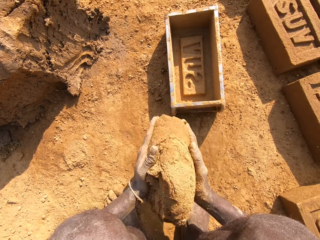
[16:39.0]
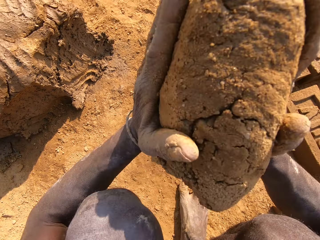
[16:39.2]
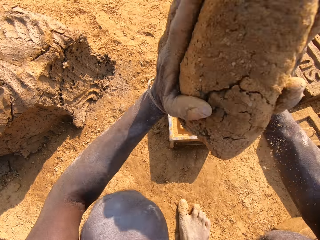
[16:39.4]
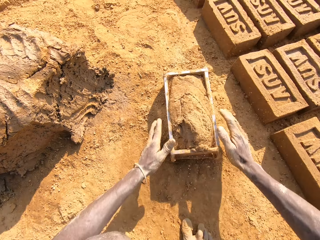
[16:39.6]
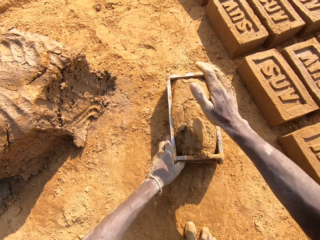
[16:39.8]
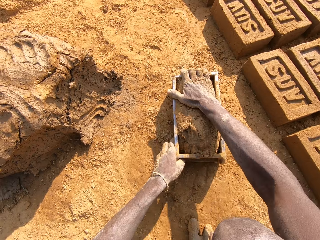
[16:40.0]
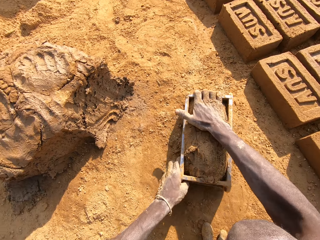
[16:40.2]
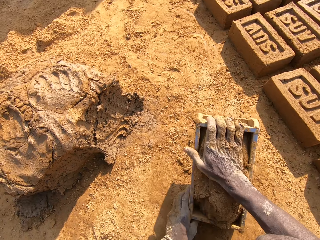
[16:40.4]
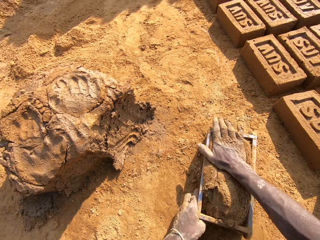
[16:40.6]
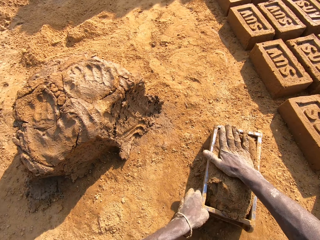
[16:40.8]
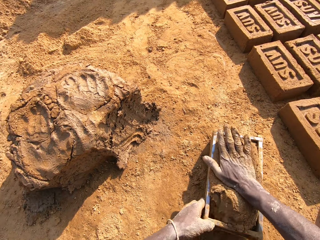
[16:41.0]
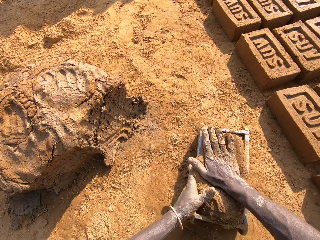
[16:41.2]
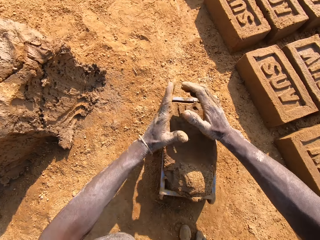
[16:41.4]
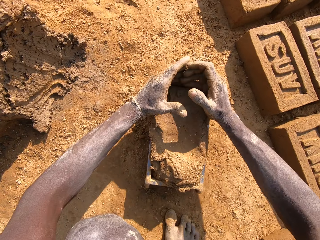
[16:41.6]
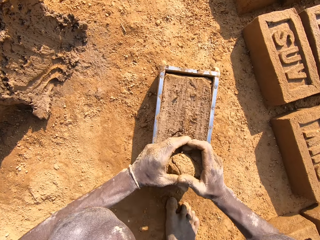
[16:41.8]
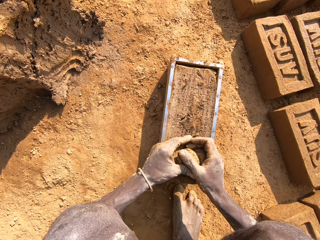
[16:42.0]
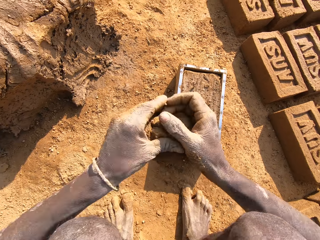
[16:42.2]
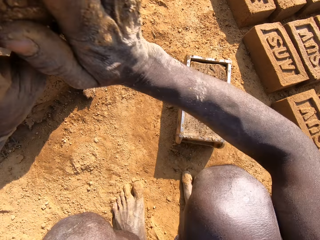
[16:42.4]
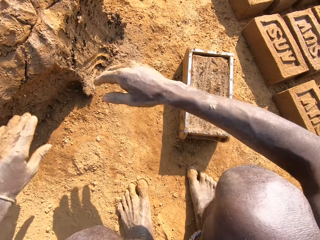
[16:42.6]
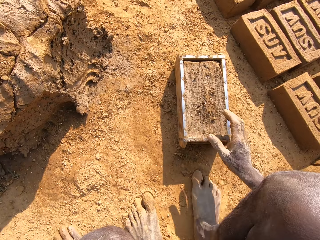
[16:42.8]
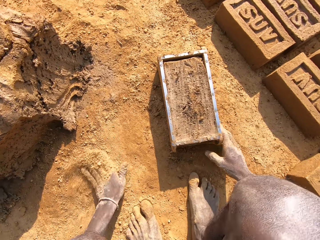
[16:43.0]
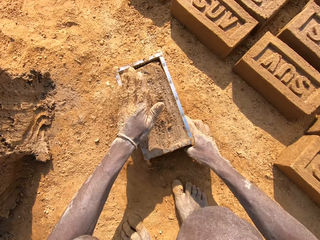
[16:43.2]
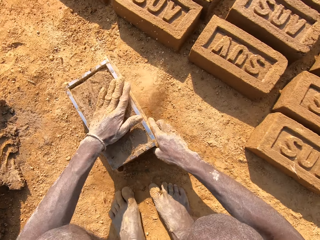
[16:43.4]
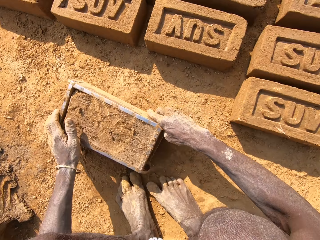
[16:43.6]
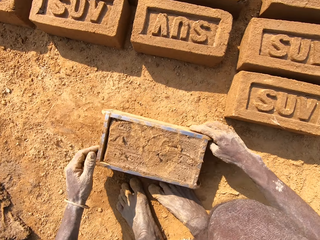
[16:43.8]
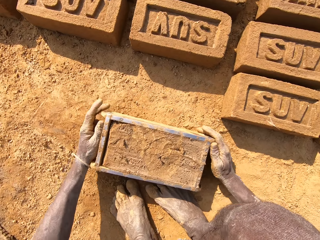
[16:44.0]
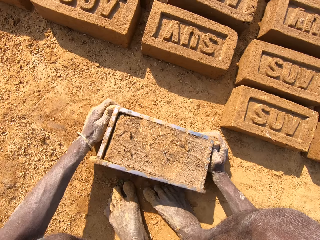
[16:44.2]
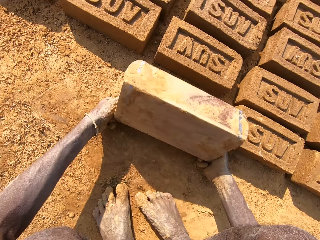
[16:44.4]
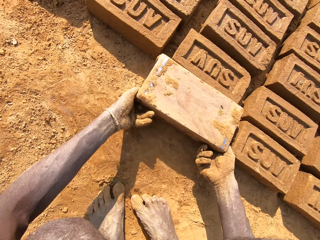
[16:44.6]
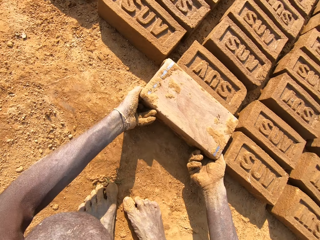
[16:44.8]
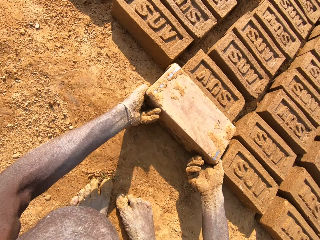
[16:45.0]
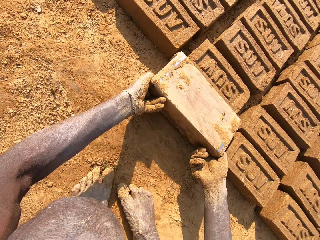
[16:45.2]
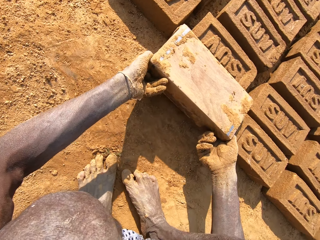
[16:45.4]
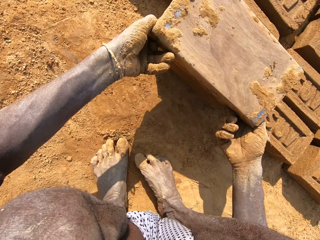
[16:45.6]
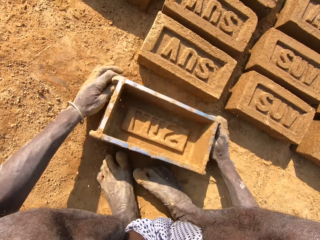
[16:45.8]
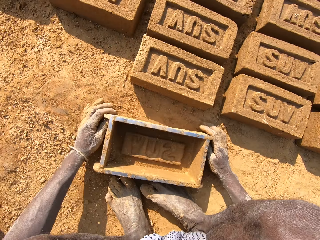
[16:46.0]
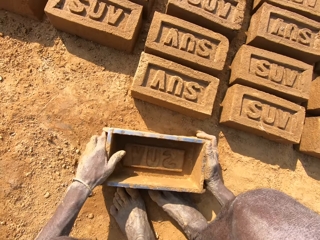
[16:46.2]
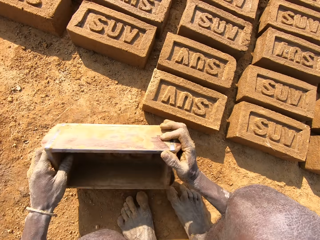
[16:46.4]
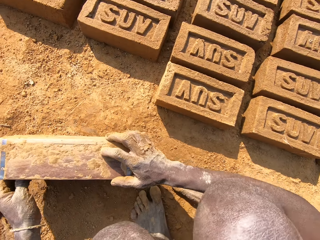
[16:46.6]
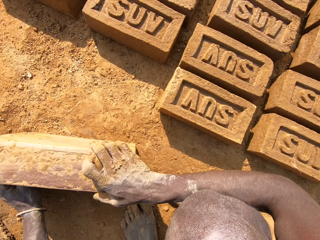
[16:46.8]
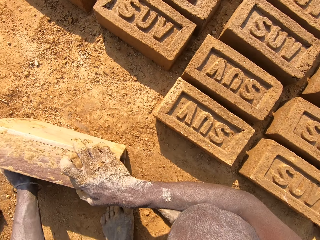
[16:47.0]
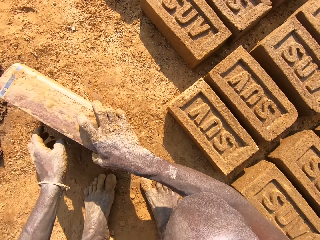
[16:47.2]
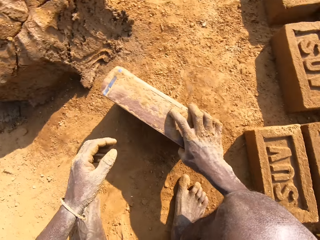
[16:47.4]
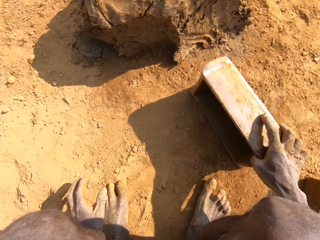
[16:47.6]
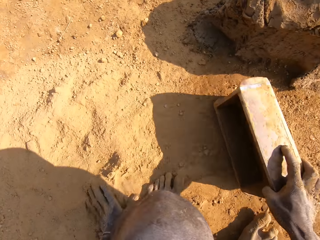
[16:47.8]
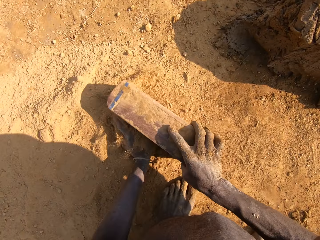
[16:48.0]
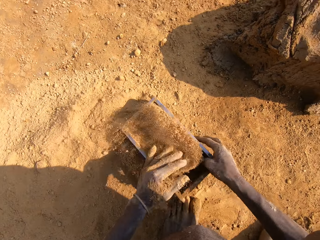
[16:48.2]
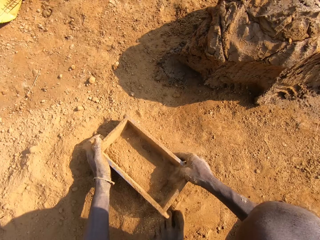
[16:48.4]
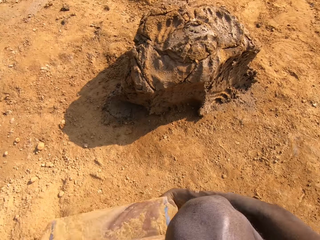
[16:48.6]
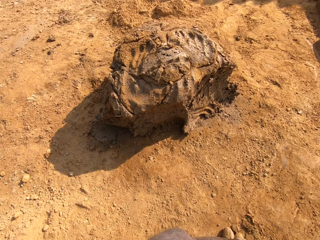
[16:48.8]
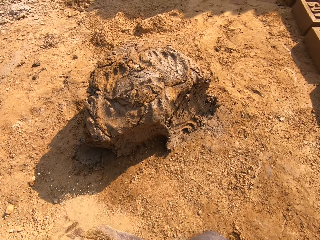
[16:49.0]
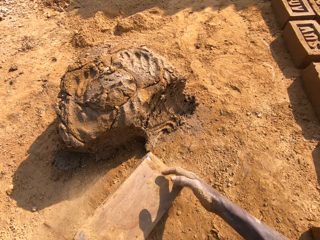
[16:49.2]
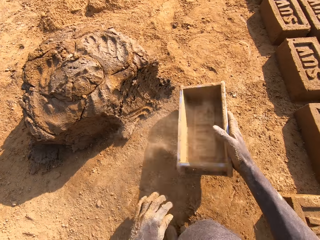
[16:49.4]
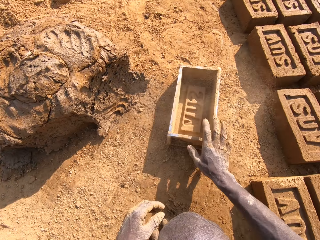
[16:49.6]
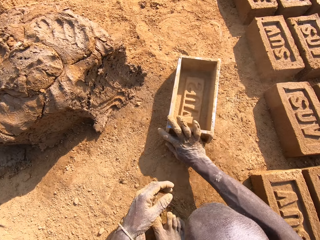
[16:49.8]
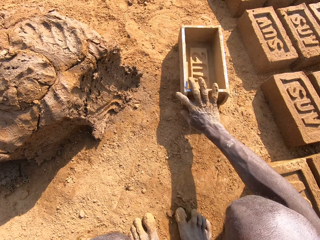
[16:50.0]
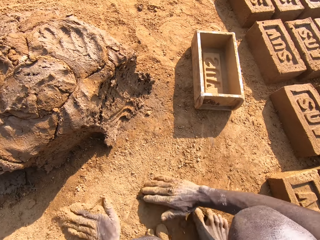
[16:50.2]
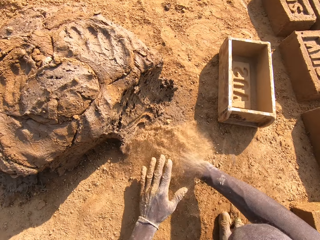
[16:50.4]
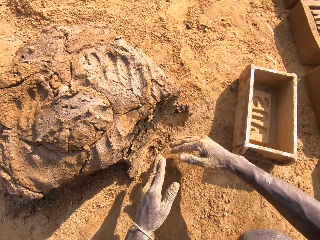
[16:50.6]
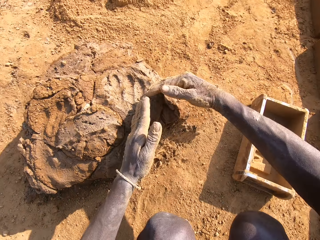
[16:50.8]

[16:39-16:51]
The camera wearer puts clay in a brick mold or brick box. They remove a piece of clay from the clay on the brick box. They put the clay on the heap of clay. They pick up a brick mold on the ground. They remove the clay from the brick box. They put a brick on the ground. They look around. They put sand in the brick mold. They pour the sand on the ground.

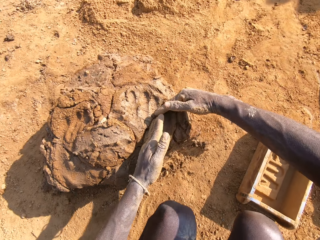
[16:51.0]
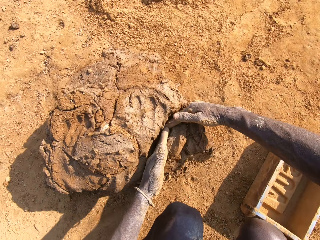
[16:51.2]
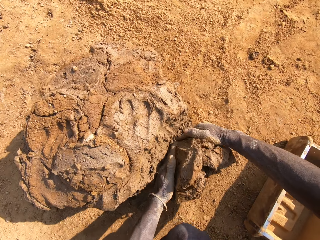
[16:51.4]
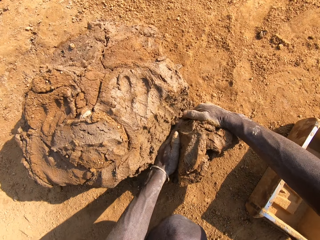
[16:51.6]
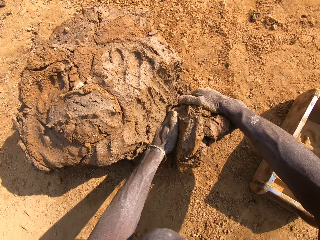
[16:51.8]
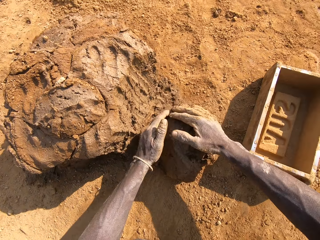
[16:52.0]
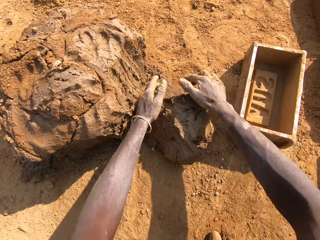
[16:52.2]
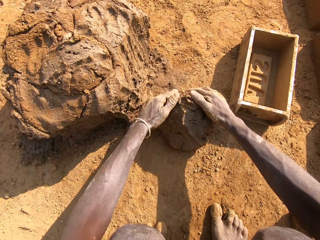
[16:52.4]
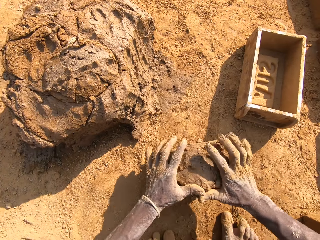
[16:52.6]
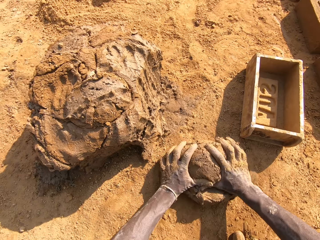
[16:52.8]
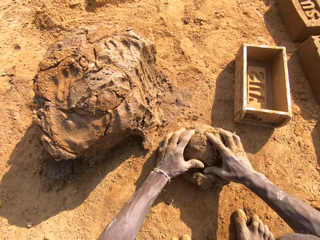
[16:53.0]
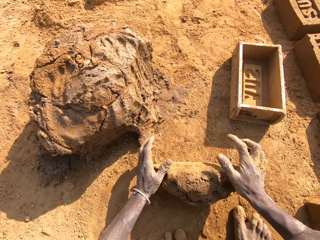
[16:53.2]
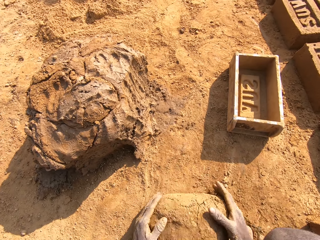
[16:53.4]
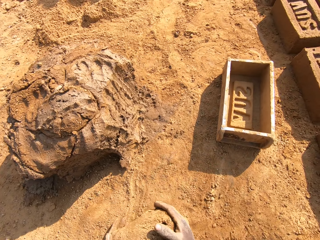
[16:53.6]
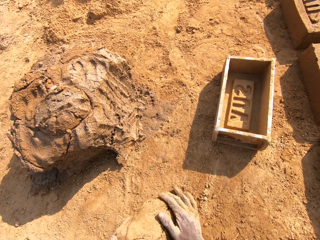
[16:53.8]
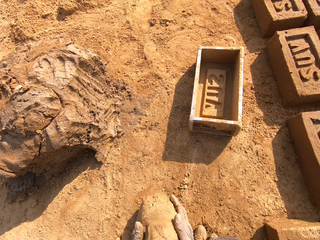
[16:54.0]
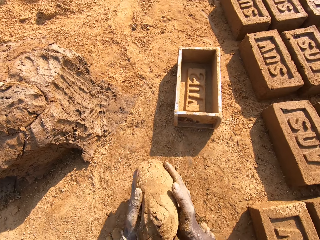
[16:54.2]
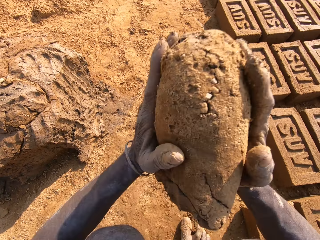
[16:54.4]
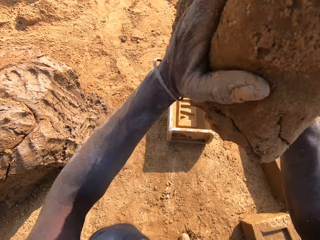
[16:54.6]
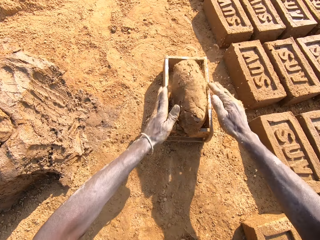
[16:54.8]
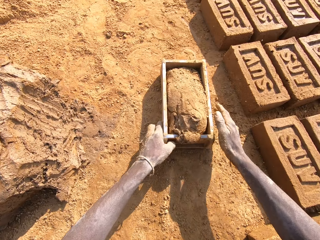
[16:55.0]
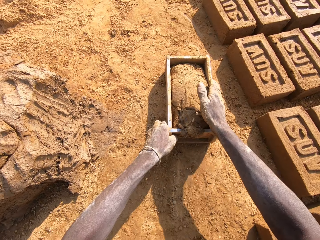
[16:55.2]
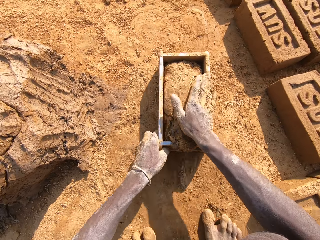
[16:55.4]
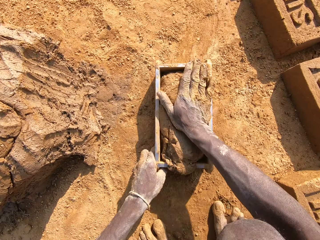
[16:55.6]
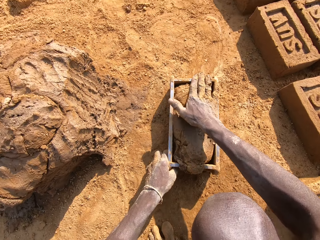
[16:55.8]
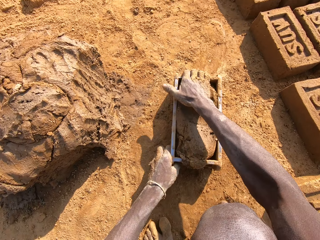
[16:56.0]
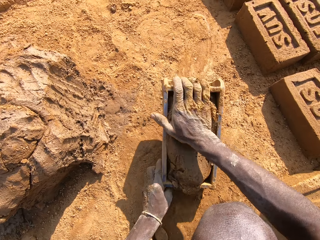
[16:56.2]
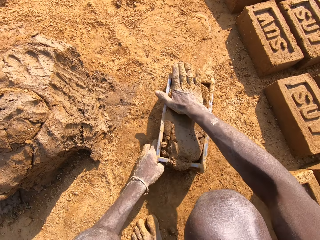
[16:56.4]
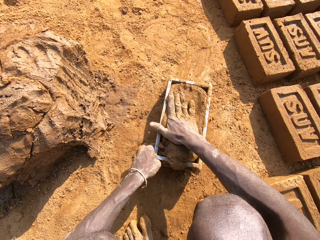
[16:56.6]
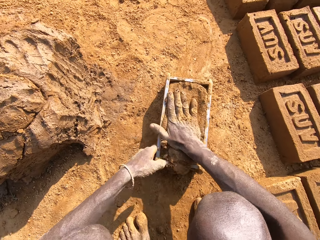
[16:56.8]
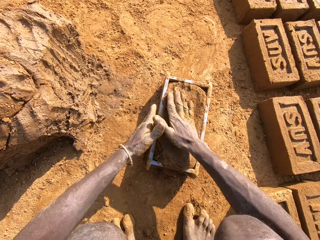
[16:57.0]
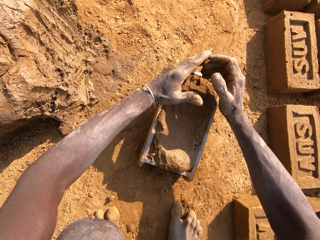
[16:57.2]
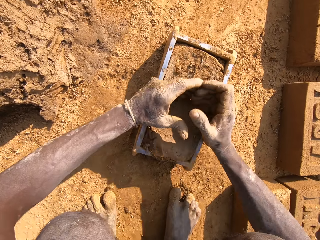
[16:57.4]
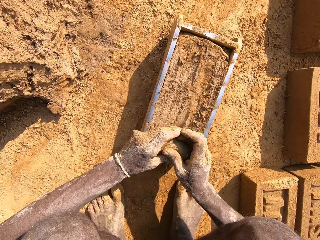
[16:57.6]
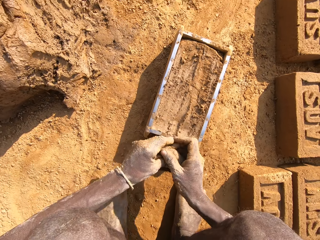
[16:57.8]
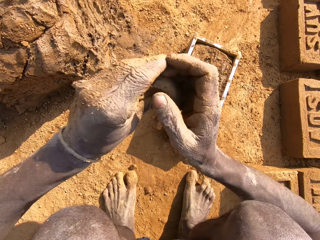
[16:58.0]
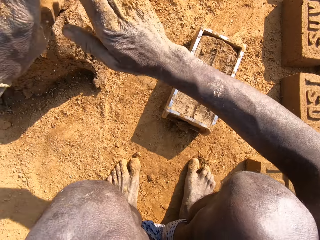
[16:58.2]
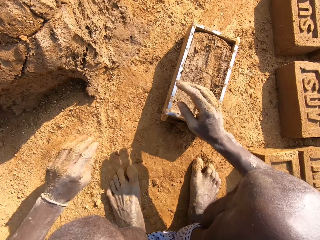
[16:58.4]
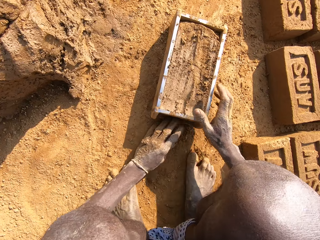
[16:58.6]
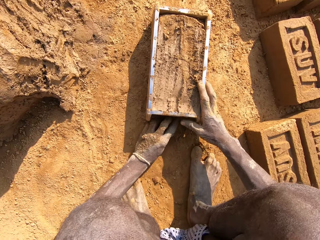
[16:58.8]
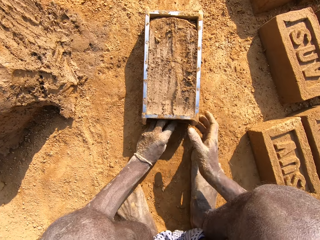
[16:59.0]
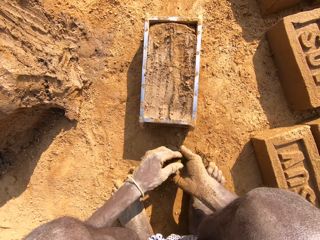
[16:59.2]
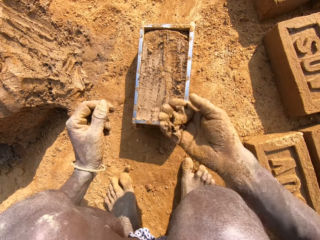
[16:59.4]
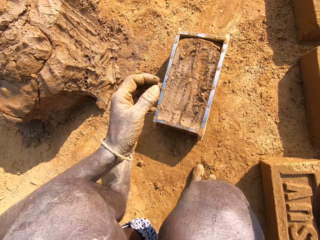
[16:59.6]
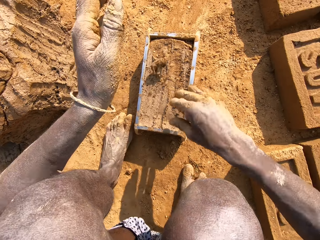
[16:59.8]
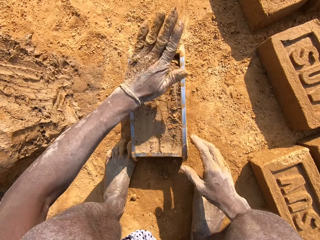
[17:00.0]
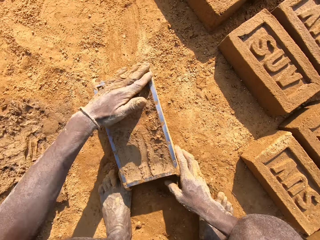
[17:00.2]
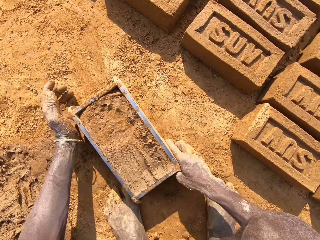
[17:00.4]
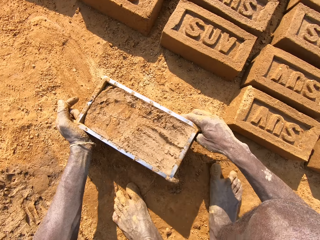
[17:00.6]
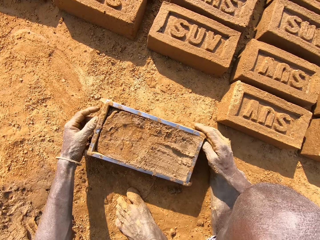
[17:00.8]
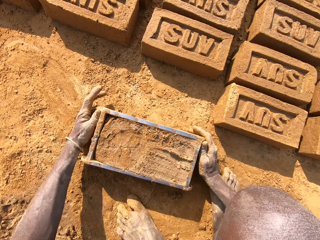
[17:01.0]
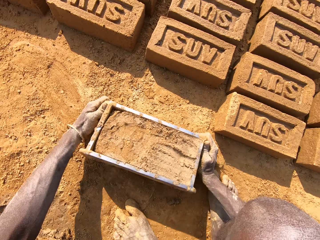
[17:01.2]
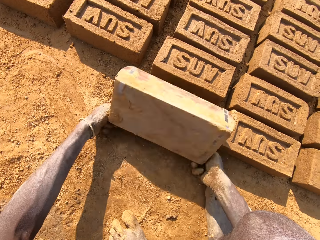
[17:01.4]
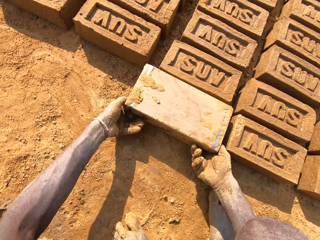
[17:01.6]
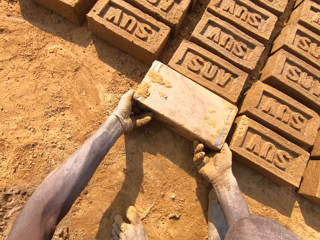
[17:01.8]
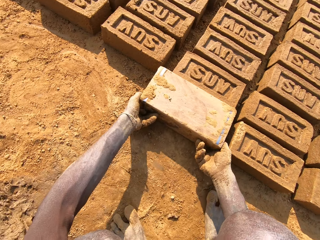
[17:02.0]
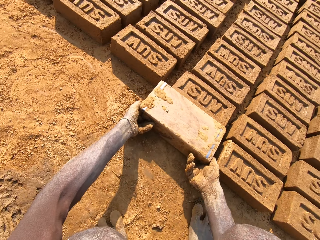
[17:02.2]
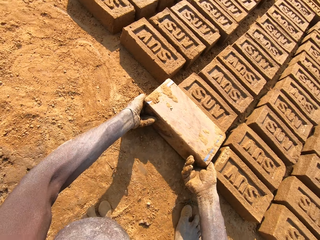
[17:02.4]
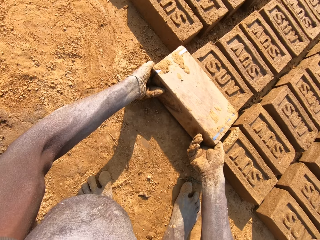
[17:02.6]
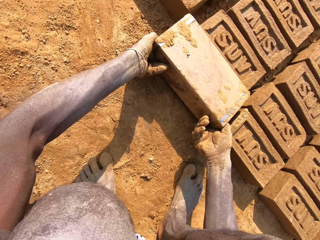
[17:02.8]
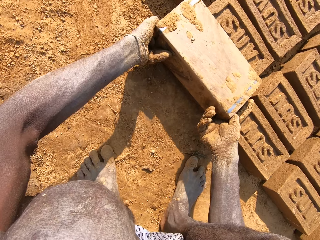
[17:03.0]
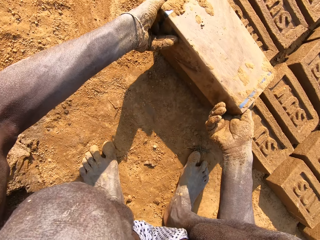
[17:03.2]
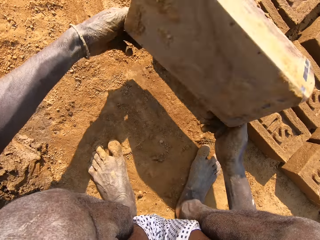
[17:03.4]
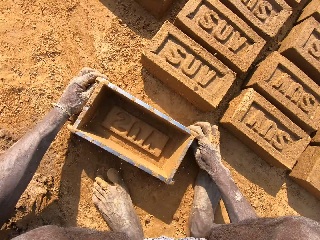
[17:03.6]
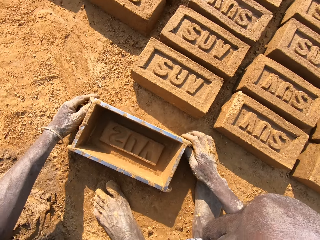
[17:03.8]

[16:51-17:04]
The camera wearer wipes their hands on the ground. They cut a piece of clay from the clay on the ground. They roll the clay on the ground. They put the clay in a brick mold or brick box. They remove a piece of clay from the clay on the brick box. They put the clay on the heap of clay. They pick up clay in the ground. They put the clay on the heap of clay. They pick up a brick mold on the ground. They put a brick on the ground. They remove the clay from the brick box.
